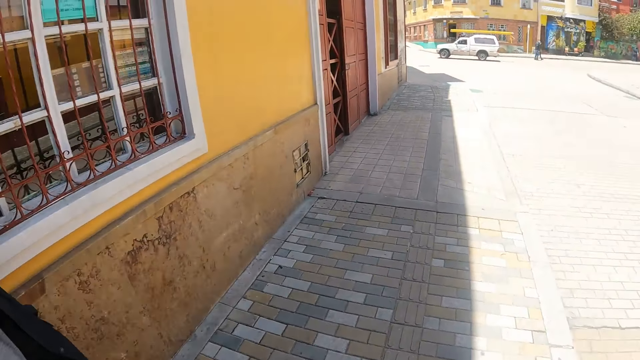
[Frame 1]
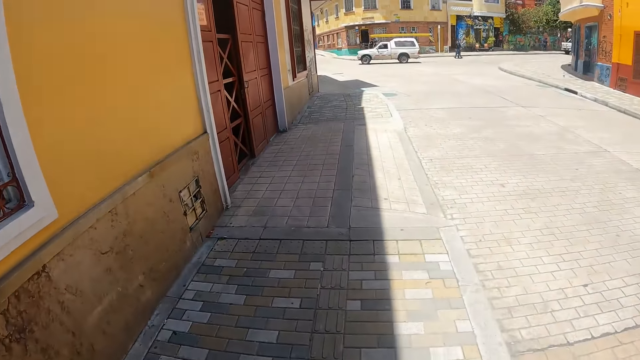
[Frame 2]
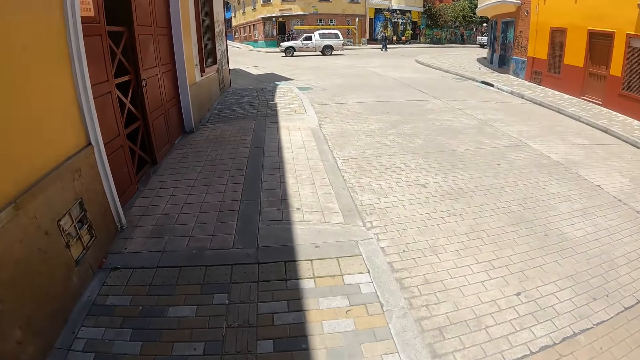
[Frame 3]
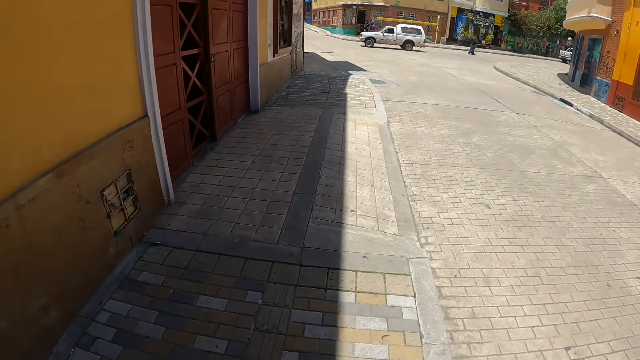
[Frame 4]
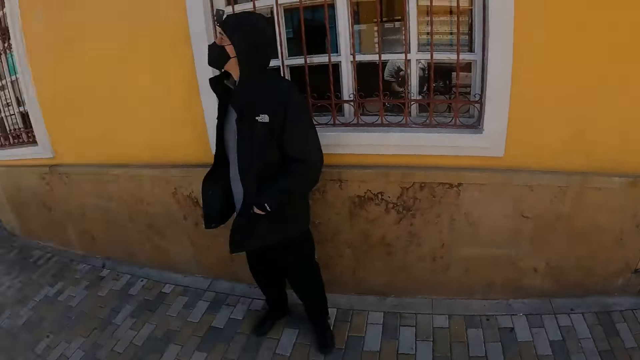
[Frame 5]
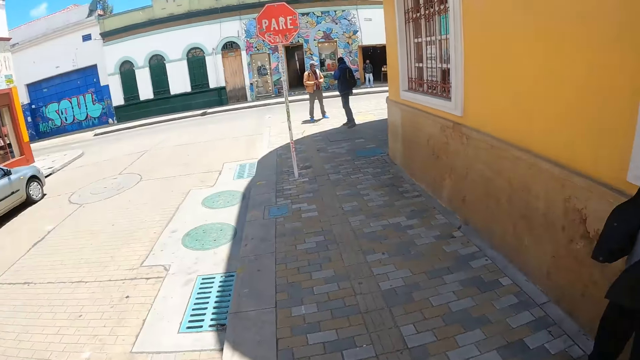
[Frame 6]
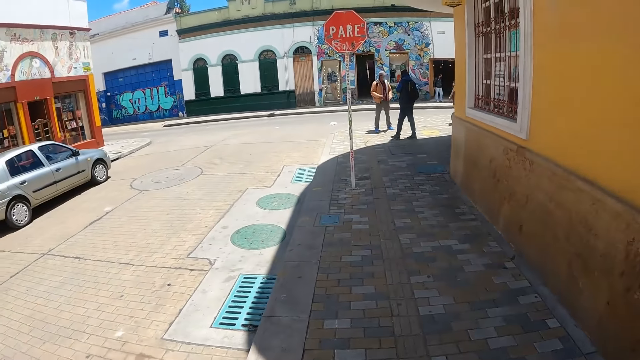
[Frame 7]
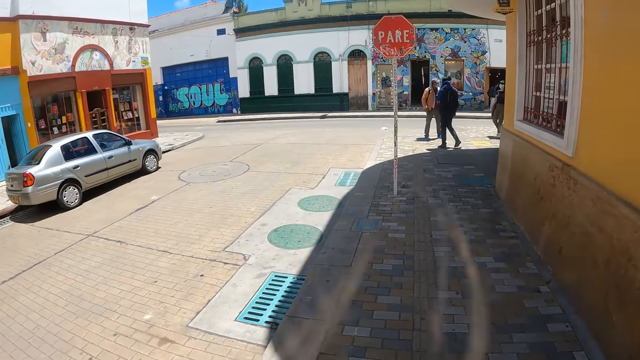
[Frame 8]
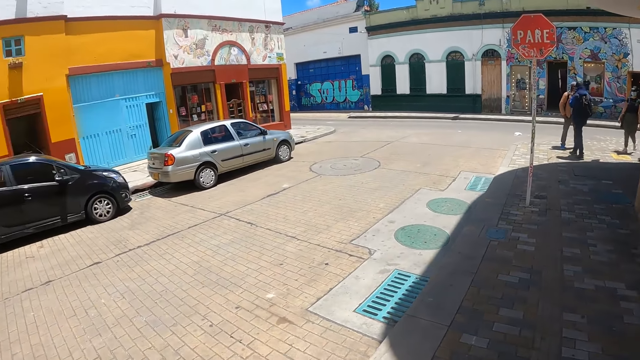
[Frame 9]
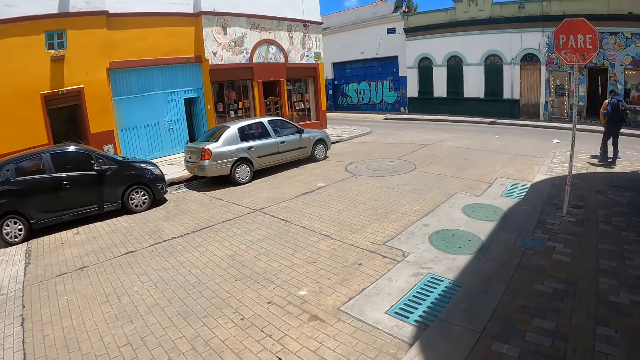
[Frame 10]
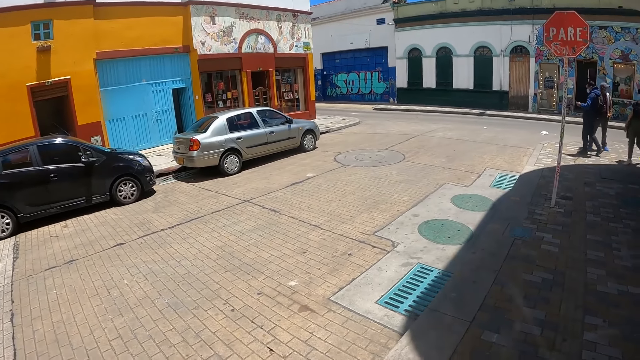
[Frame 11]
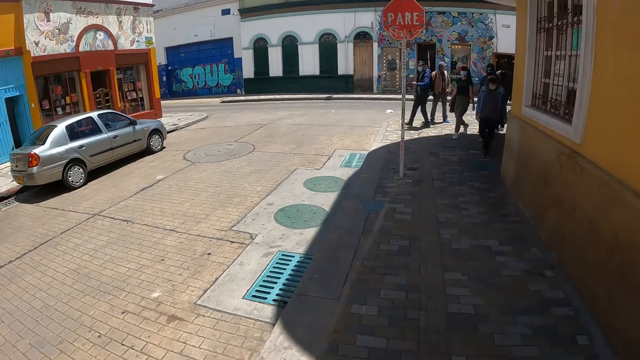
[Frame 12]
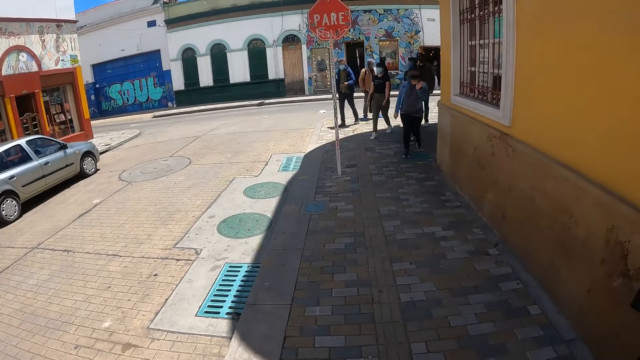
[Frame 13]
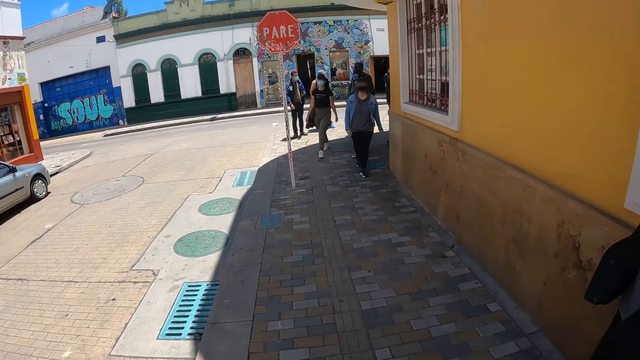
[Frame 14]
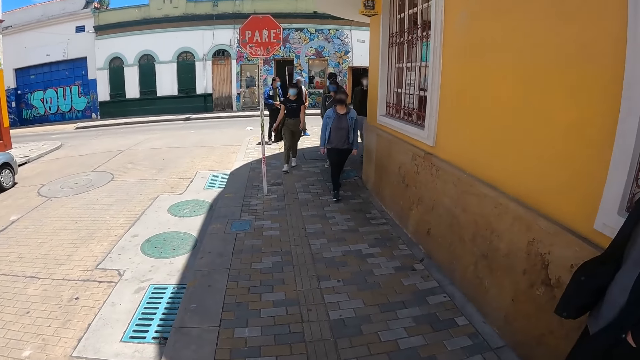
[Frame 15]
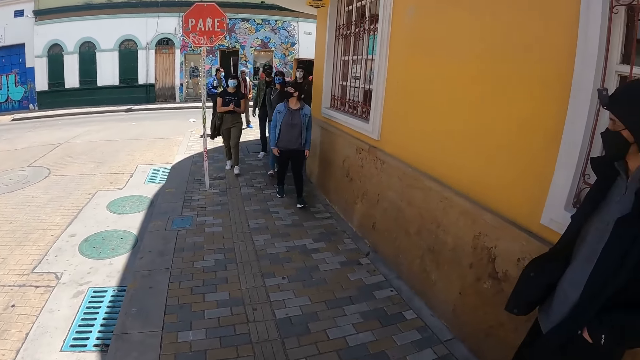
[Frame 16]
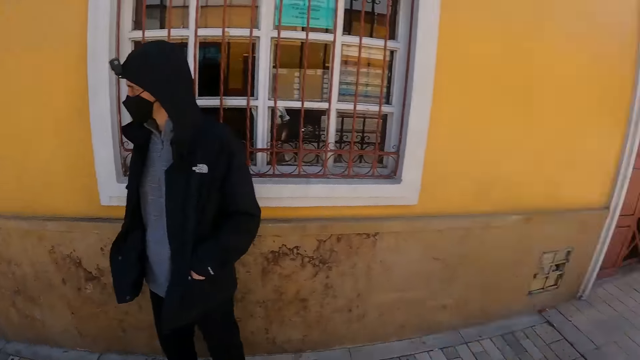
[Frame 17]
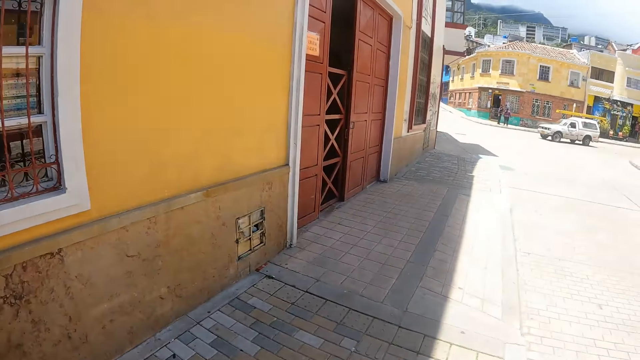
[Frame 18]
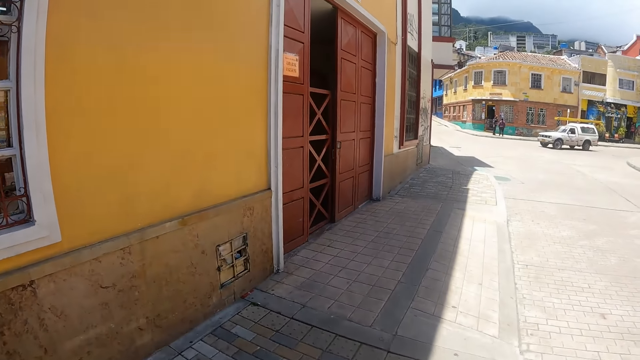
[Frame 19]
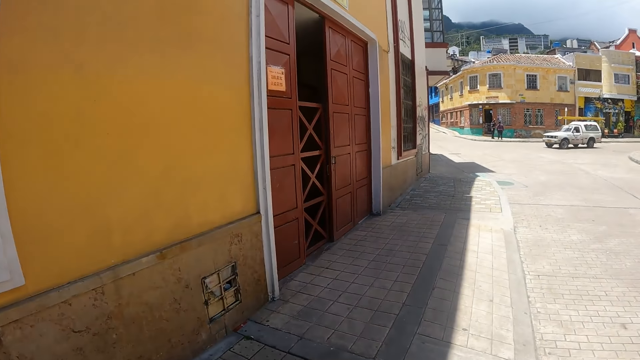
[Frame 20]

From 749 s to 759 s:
The camera wearer turns around. They look around. They look at the group. They turn around.

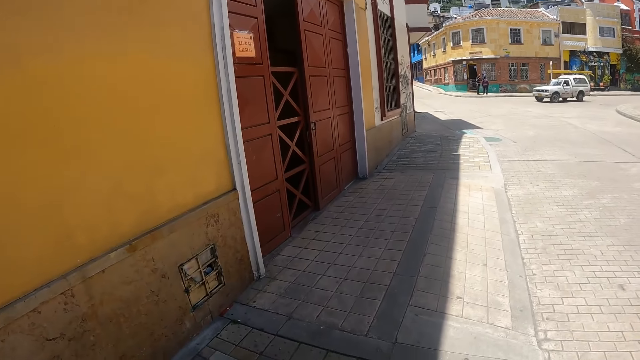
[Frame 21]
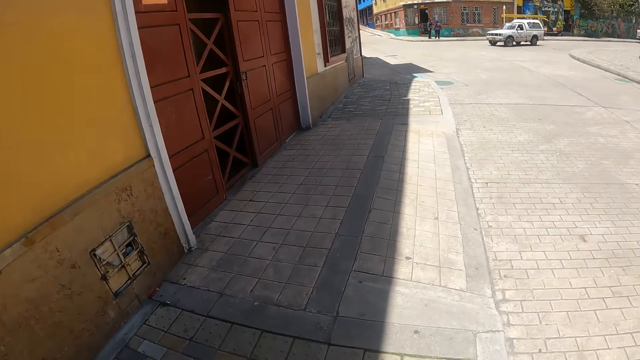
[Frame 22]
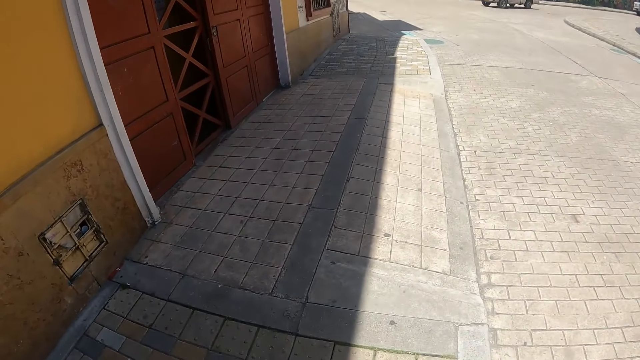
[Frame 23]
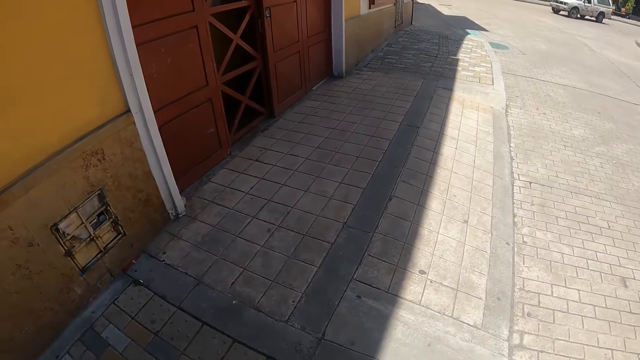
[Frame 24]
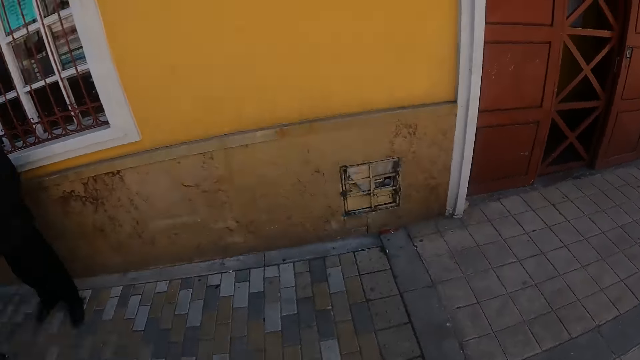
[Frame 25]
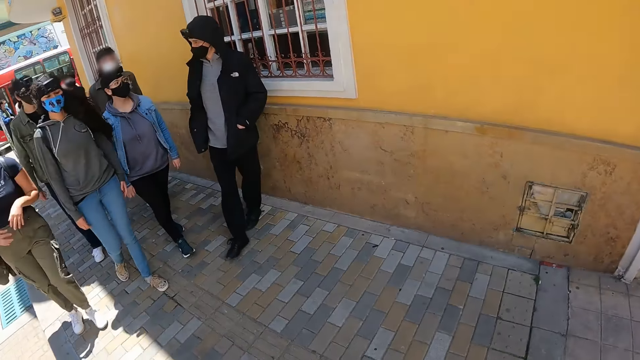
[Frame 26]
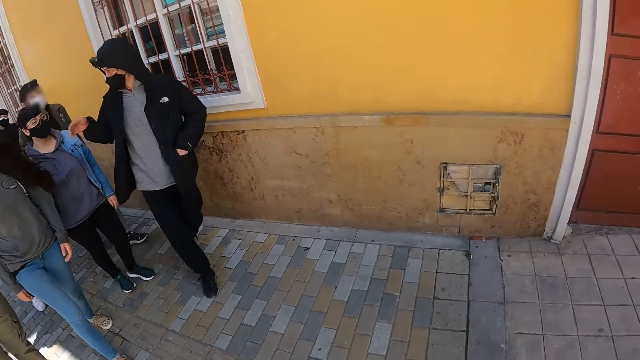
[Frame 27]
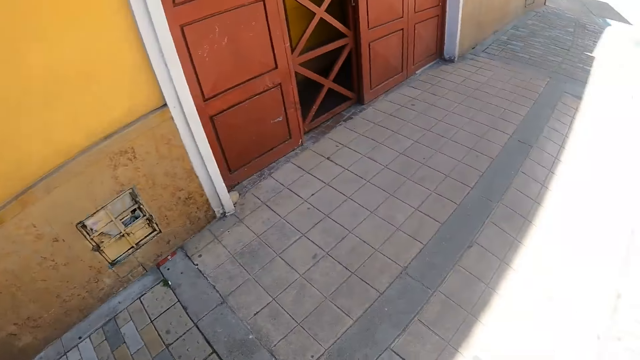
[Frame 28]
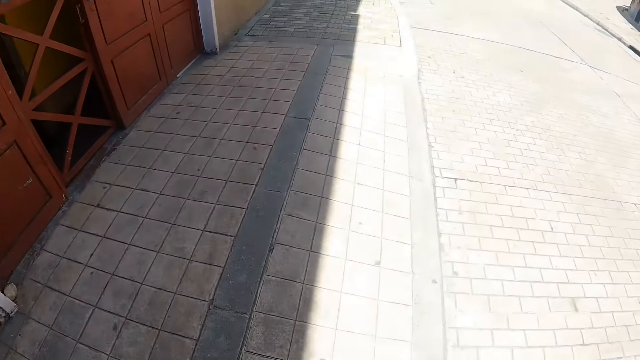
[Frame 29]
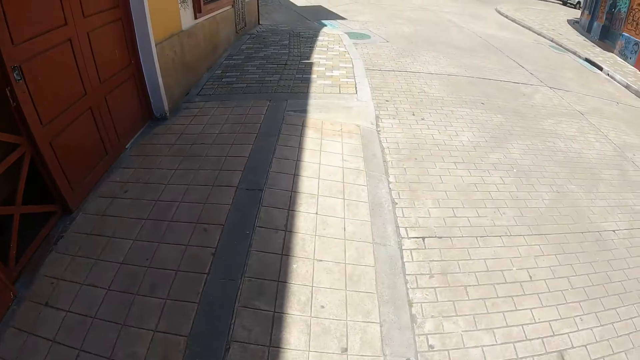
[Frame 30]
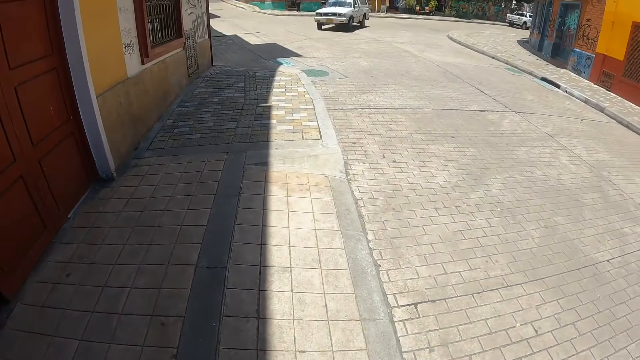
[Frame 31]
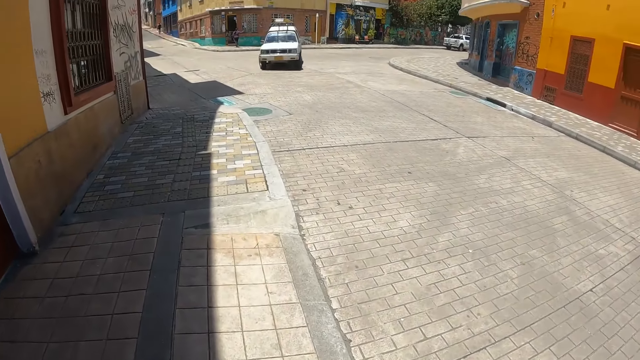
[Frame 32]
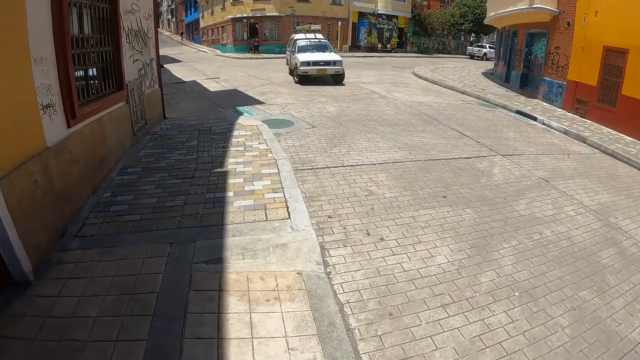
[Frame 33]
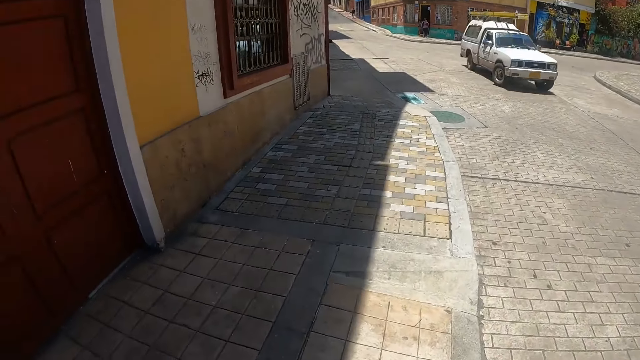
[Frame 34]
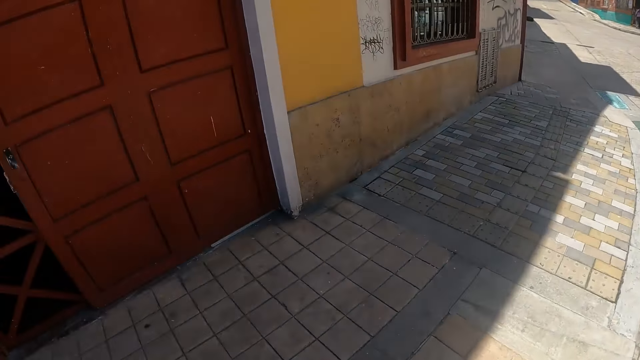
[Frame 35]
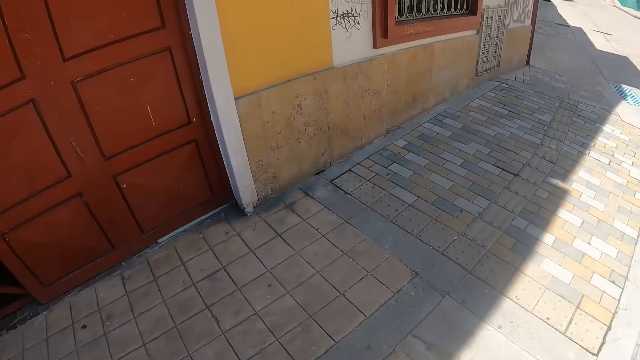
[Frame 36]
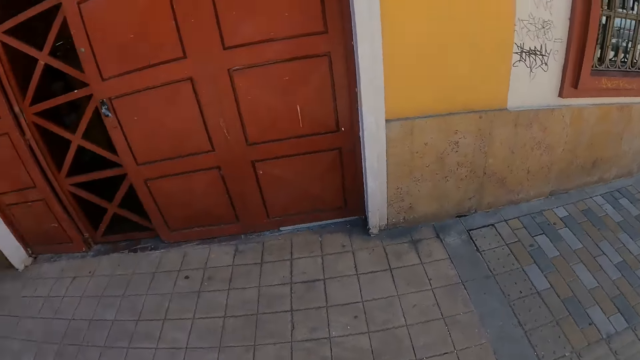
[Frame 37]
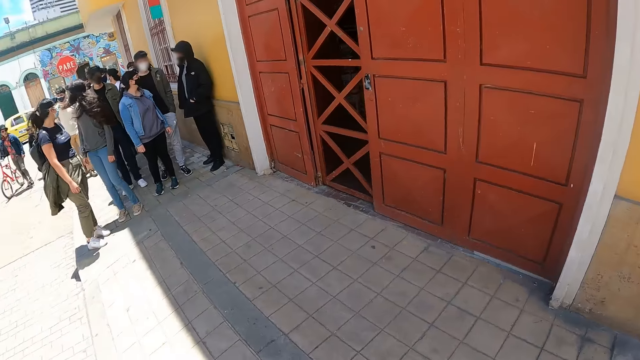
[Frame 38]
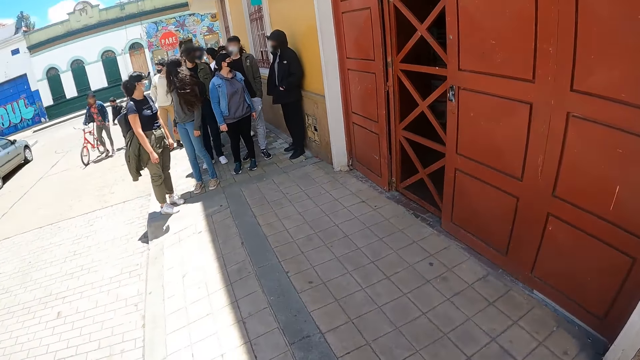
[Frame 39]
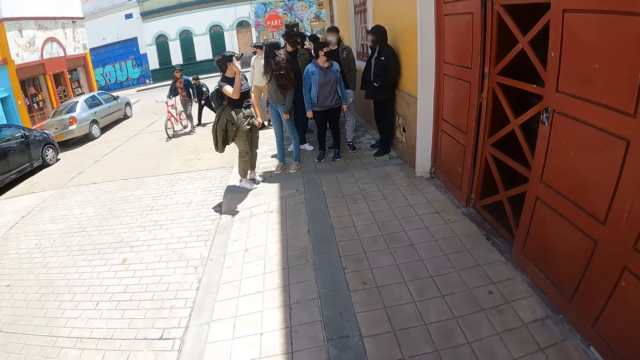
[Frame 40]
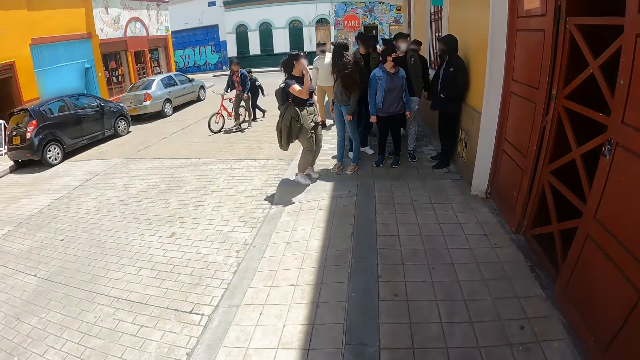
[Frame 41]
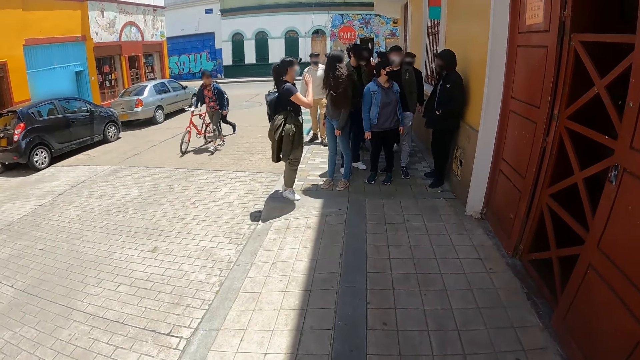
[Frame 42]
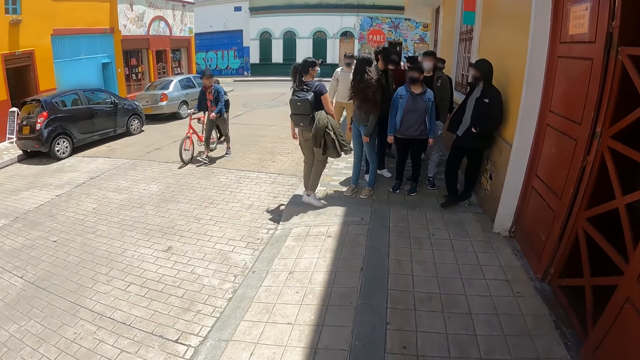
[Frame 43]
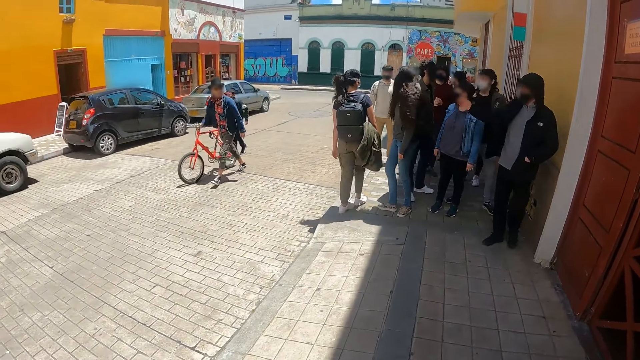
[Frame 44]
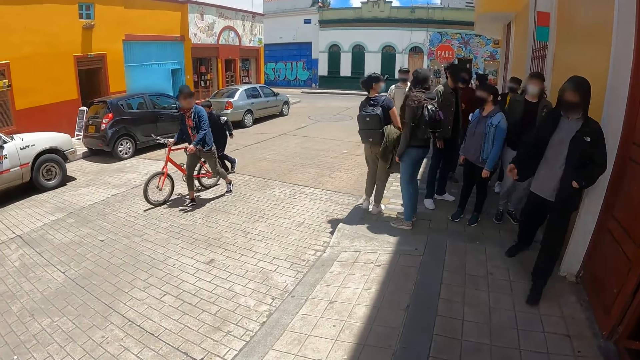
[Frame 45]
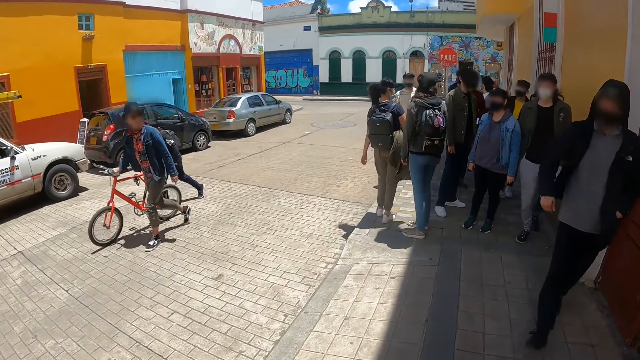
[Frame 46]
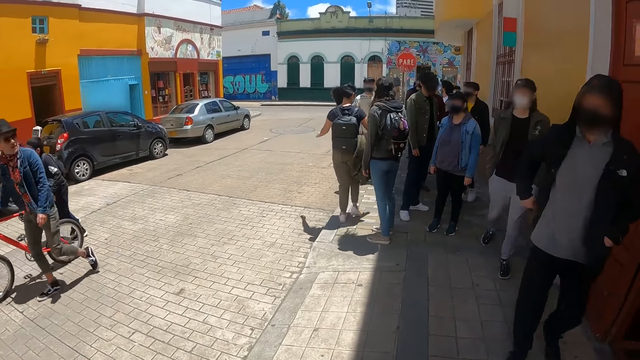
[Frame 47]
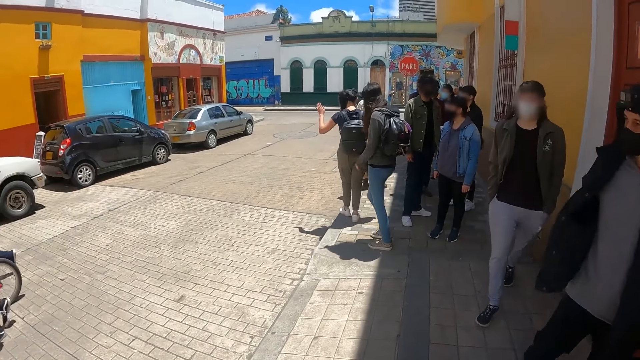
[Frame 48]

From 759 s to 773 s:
The camera wearer walks on the sidewalk. They turn around. They look around. They walk on the sidewalk. They walk on the sidewalk and look around. They turn around. They look around again. They look at the group.
